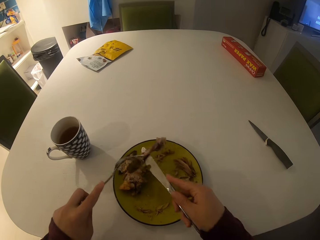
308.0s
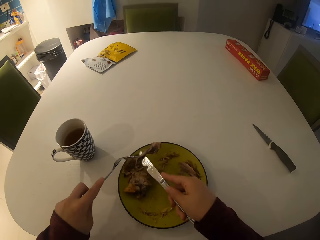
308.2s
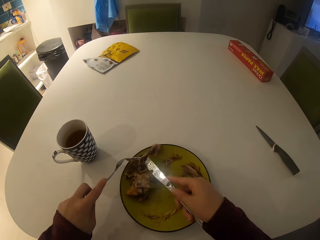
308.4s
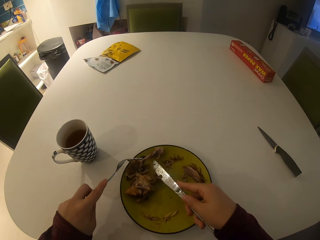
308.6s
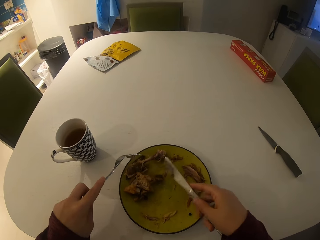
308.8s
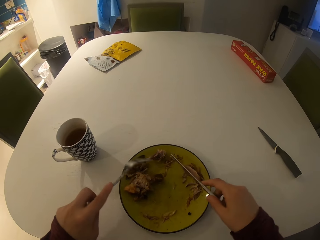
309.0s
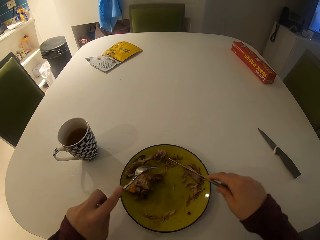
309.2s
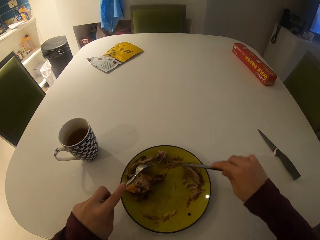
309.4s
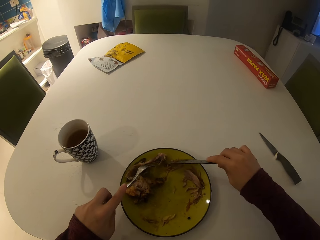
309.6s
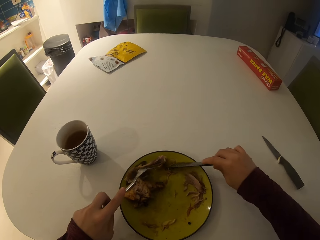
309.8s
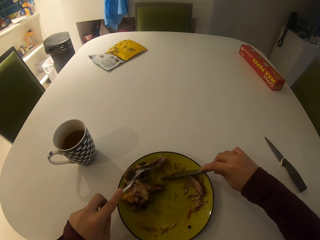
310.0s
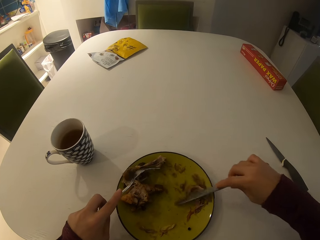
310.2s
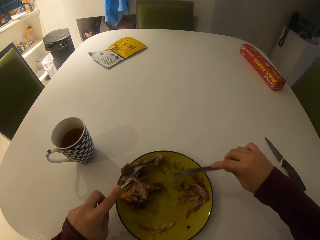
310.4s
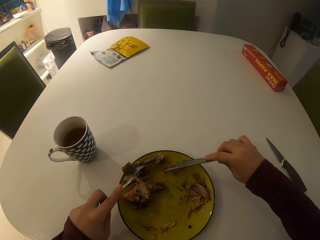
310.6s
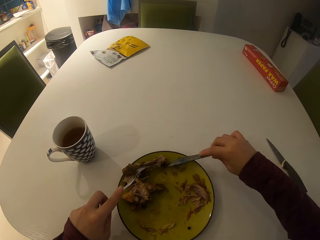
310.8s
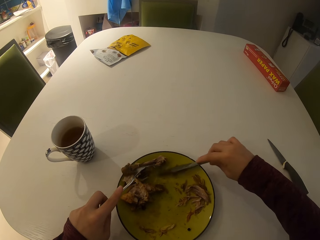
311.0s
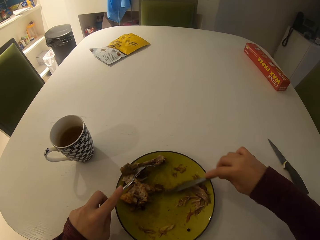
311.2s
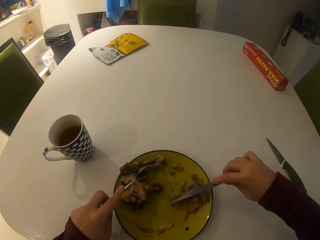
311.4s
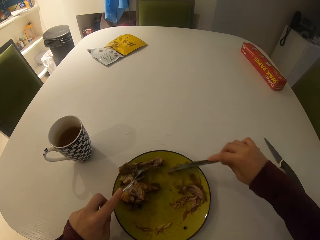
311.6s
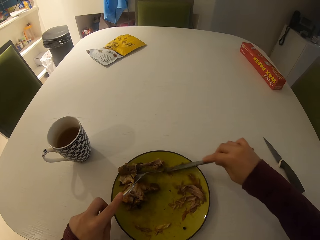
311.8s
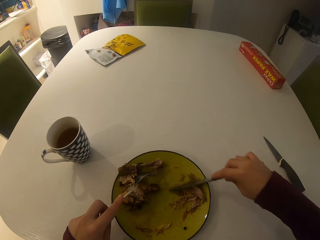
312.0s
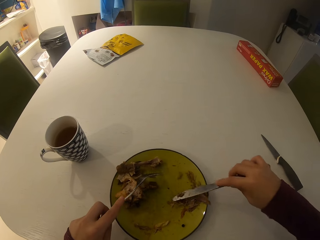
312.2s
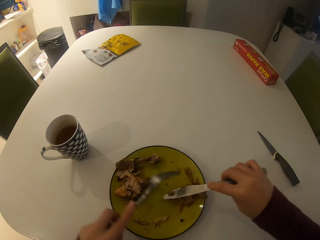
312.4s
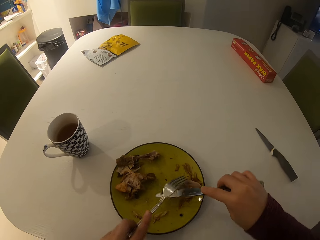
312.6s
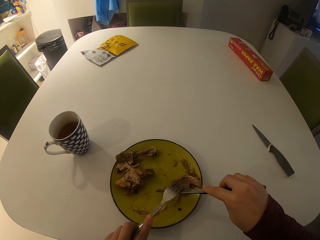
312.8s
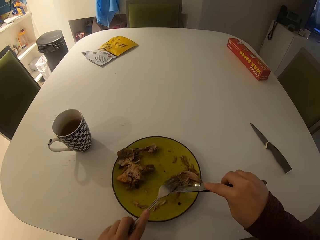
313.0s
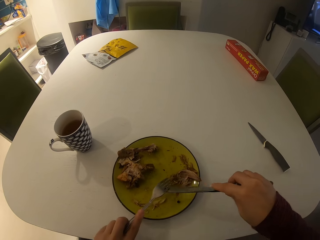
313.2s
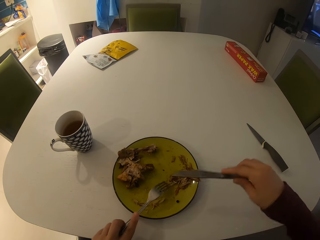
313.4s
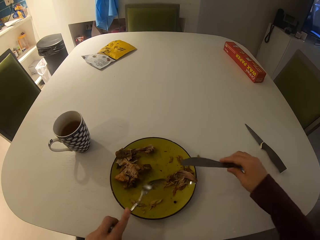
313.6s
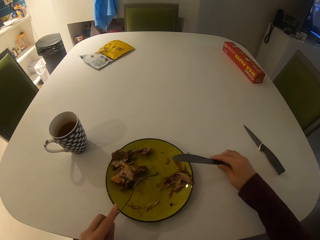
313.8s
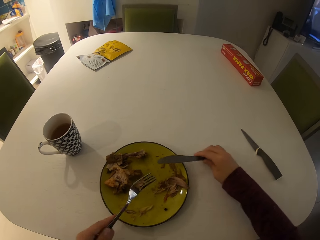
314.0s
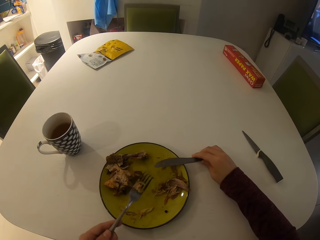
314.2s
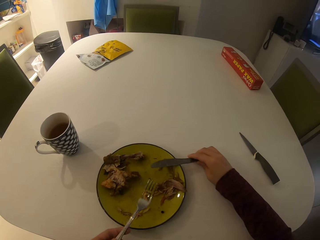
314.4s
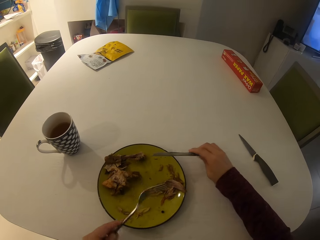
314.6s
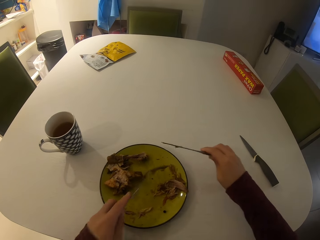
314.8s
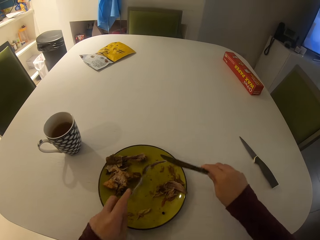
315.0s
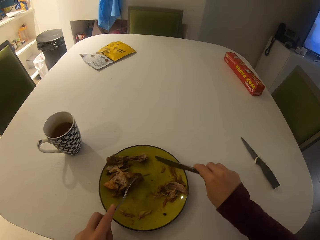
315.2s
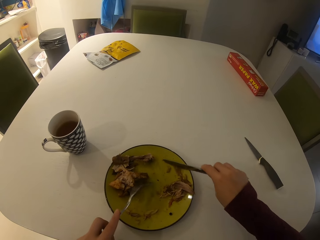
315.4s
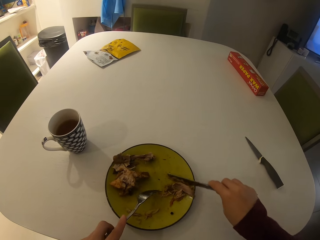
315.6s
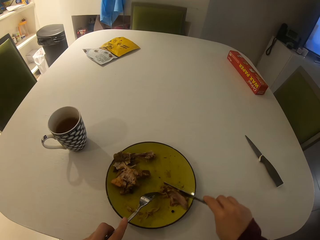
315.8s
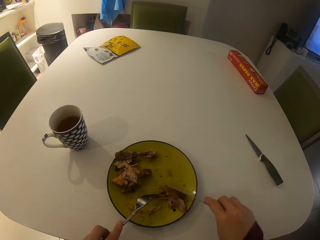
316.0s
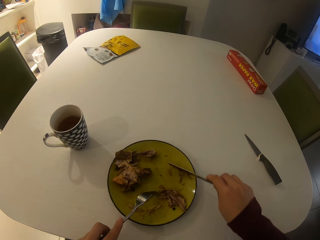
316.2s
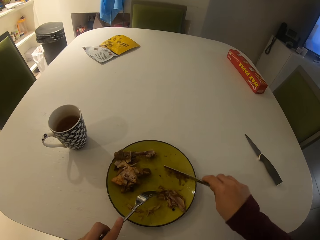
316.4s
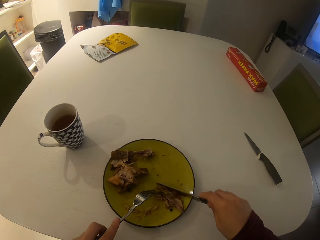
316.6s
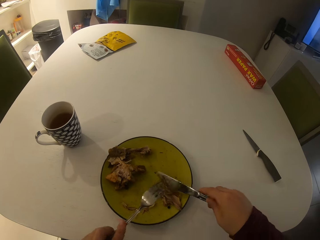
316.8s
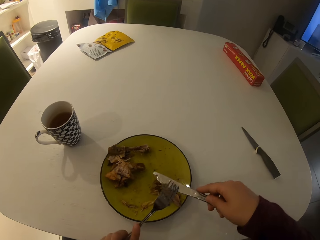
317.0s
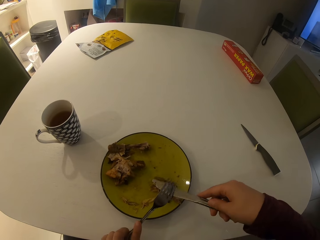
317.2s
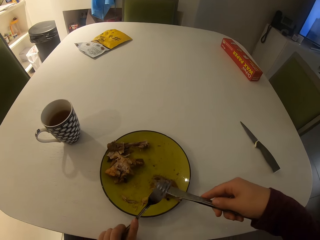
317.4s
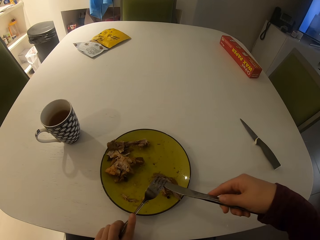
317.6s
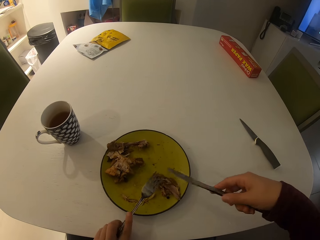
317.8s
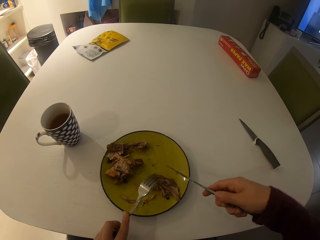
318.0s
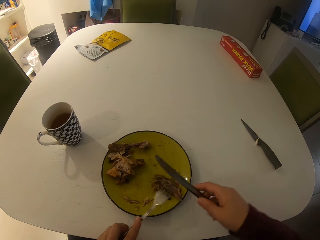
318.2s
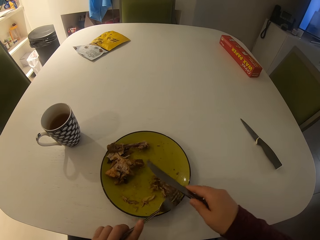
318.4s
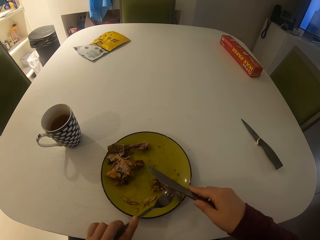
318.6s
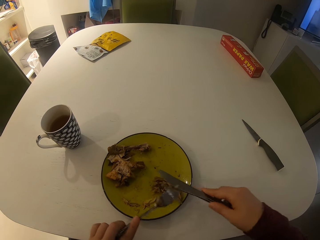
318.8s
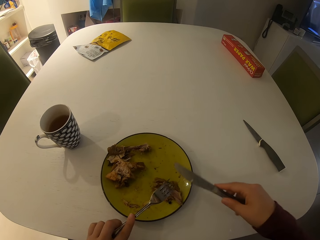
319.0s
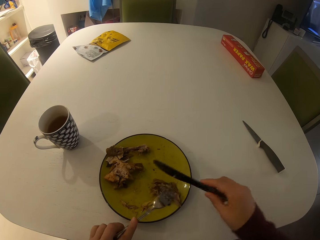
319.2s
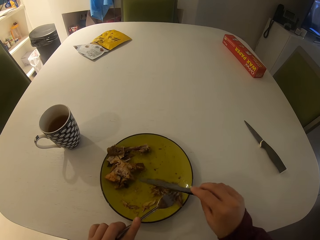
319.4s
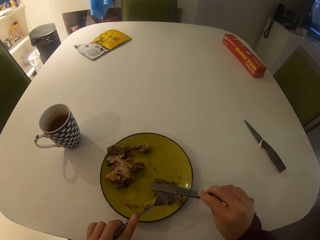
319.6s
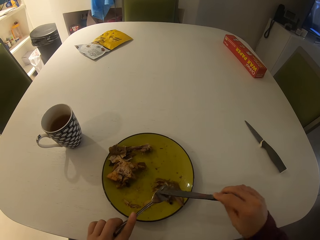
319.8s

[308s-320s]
The camera wearer moves the bone to a corner on the plate. They move the food on the plate with the table knife. They remove the meat on the table knife with the fork. They pull the food on the plate with the table knife. They remove the meat on the table knife with the fork.

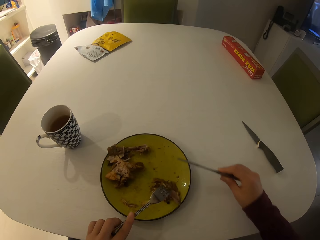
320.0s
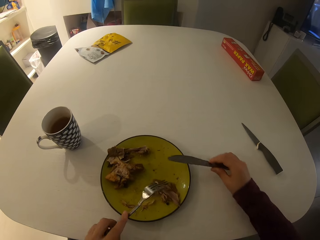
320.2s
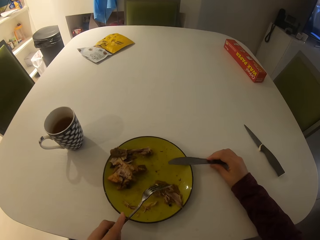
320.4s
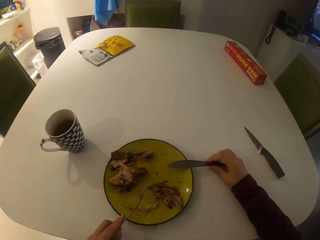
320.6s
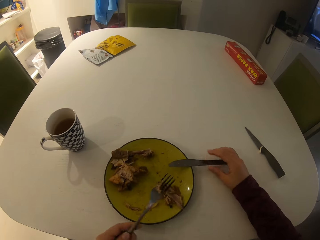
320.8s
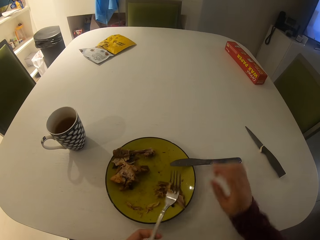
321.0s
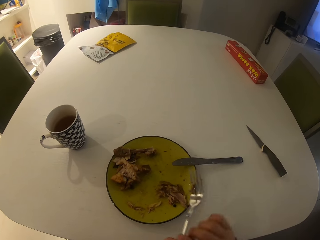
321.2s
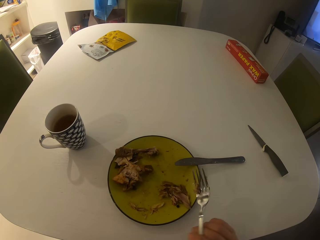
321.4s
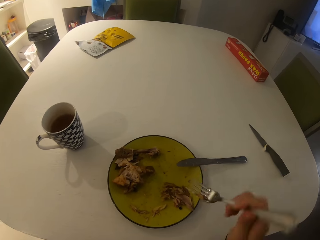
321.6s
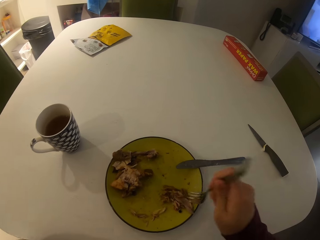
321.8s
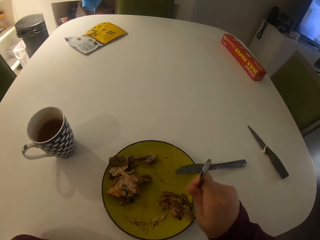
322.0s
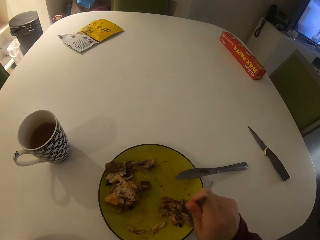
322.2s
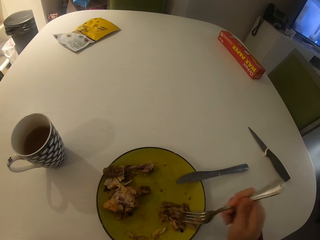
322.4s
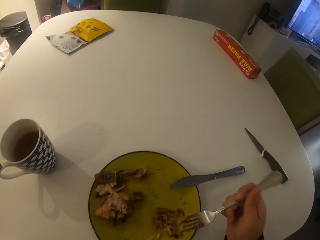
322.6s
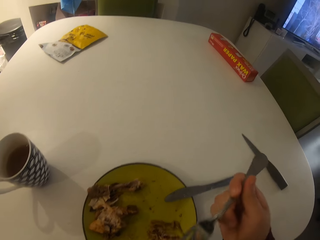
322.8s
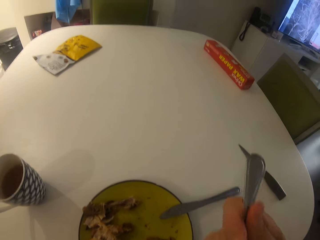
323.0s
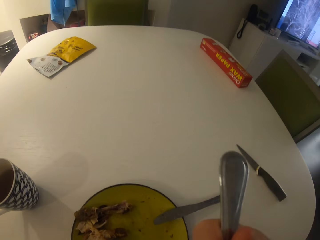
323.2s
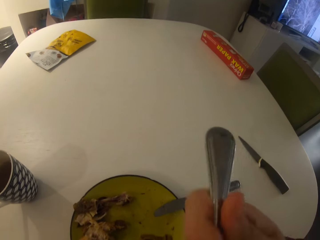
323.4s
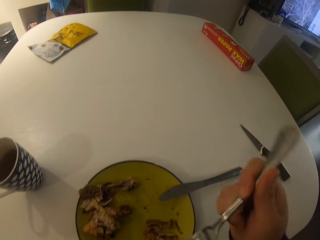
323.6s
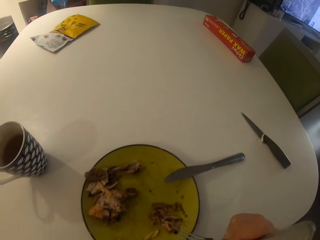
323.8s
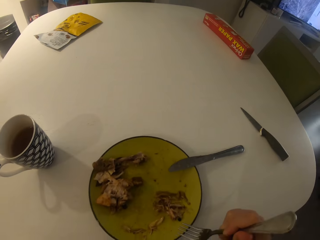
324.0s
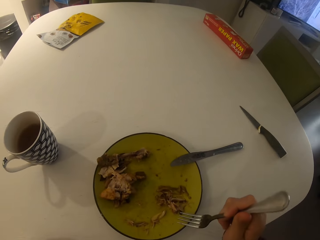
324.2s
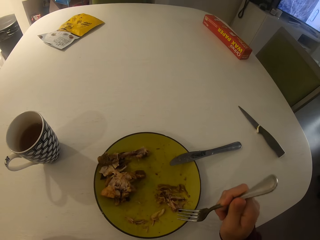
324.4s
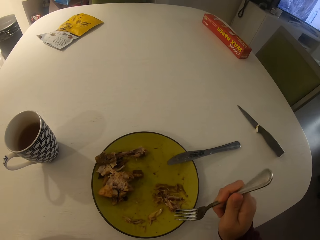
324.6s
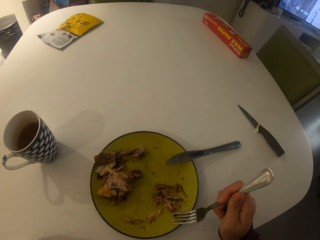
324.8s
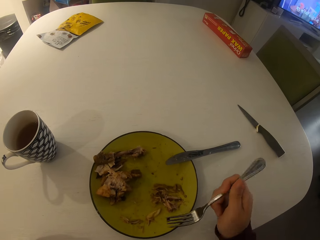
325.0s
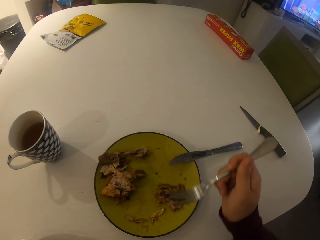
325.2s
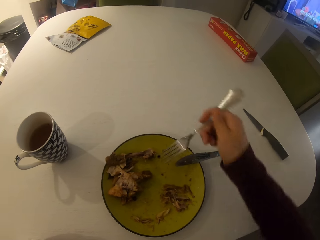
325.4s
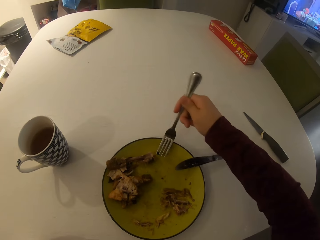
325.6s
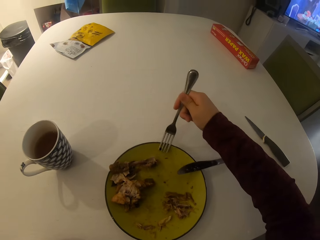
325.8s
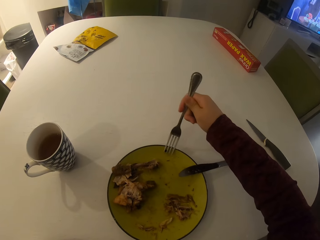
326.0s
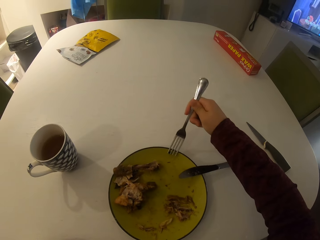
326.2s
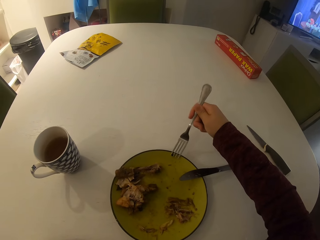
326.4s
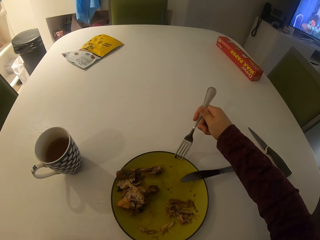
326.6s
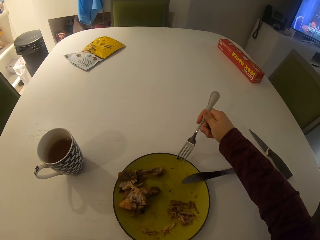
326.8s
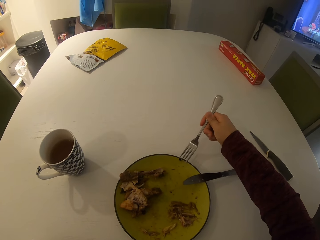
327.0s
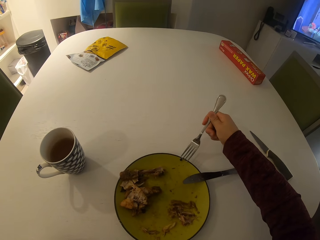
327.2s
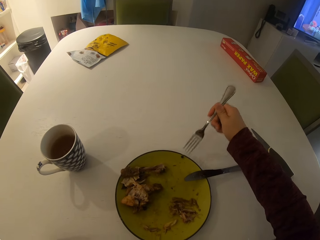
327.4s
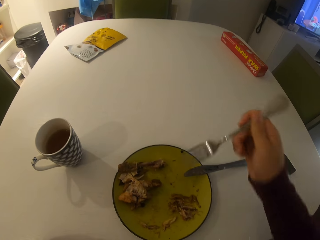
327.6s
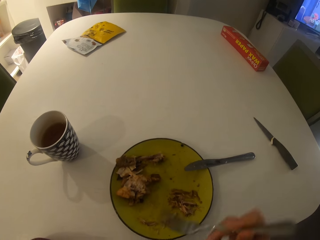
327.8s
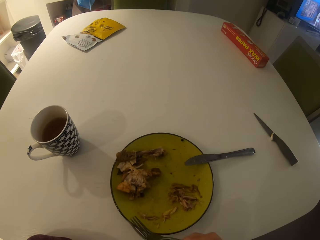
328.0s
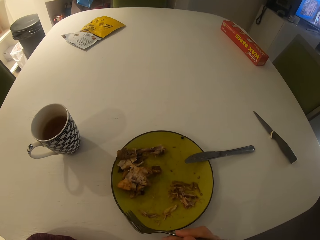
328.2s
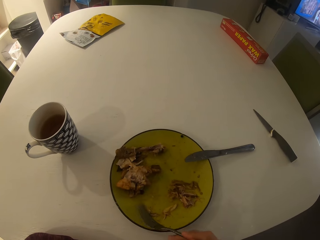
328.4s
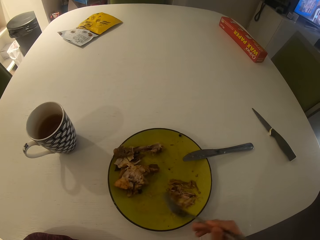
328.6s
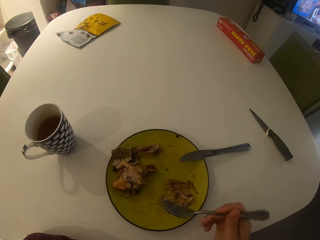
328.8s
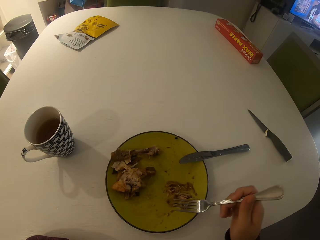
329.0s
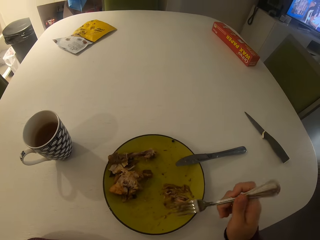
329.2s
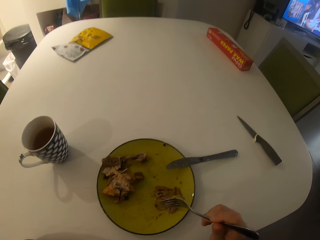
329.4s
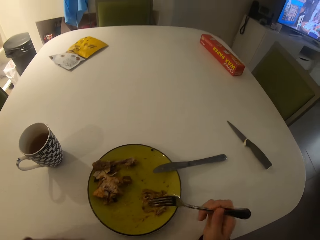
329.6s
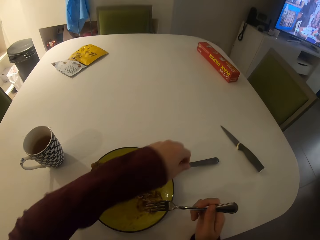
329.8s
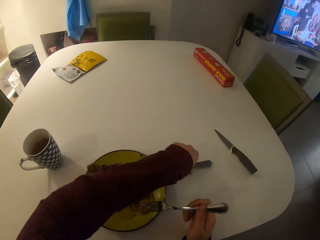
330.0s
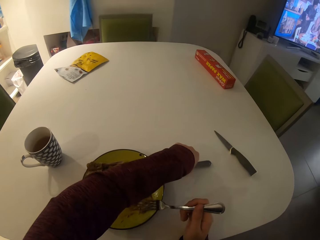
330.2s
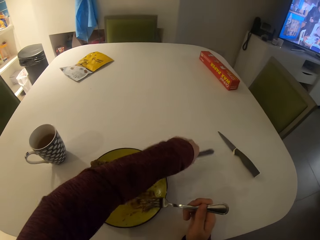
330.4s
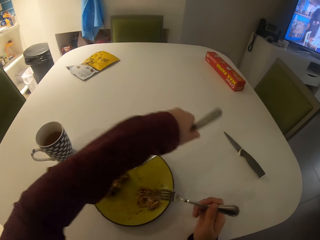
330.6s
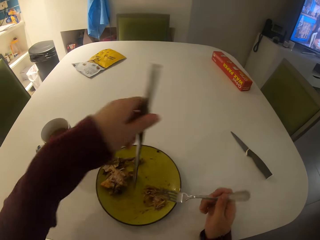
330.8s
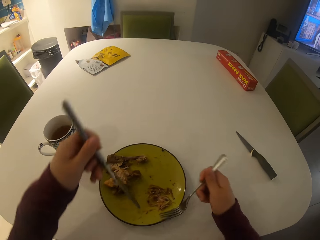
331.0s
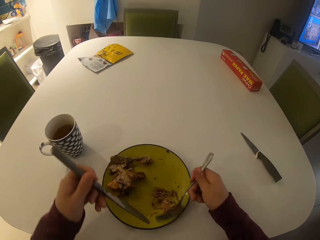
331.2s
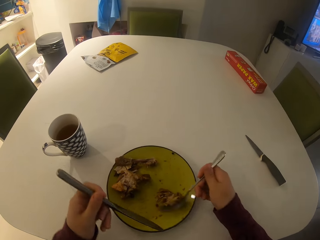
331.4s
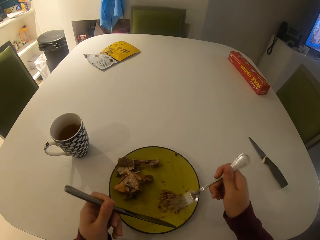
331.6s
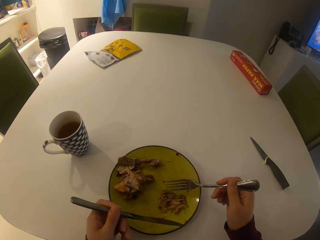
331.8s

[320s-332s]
The camera wearer drops the table knife on the table. She moves the fork in her left hand to her right hand. She takes food on the plate with the fork. She eats the food. She gathers the food. She takes the table knife with her left hand. She takes the food on the plate with the fork.
